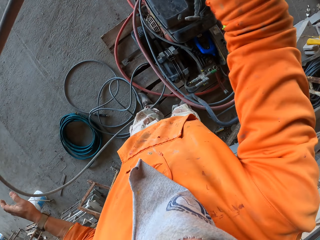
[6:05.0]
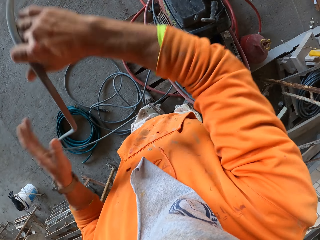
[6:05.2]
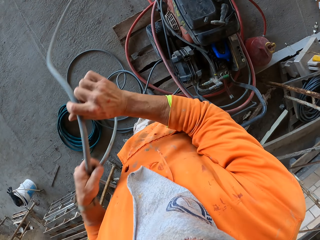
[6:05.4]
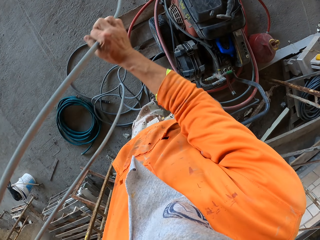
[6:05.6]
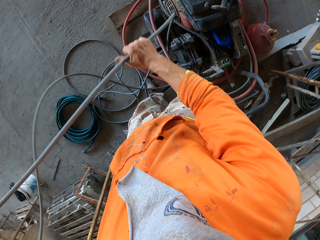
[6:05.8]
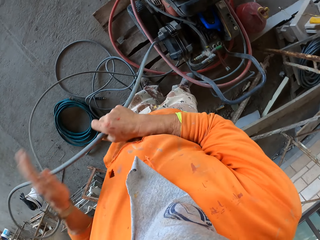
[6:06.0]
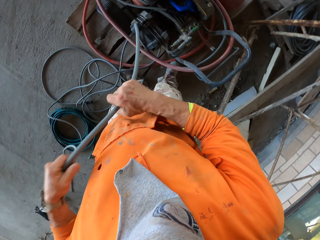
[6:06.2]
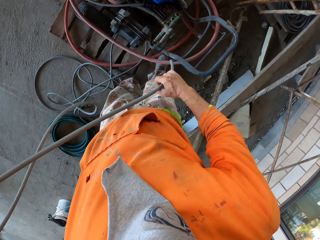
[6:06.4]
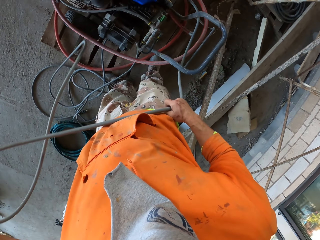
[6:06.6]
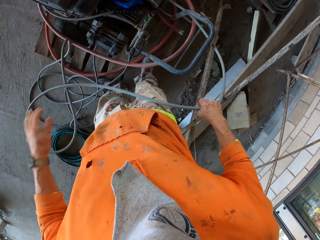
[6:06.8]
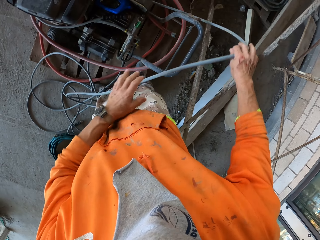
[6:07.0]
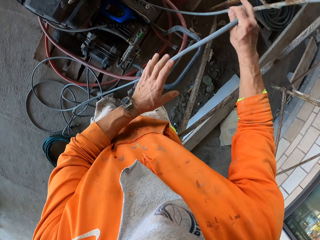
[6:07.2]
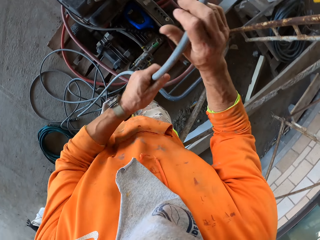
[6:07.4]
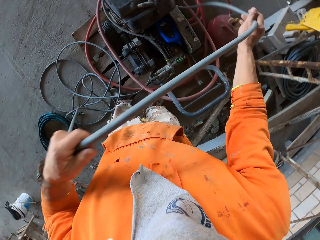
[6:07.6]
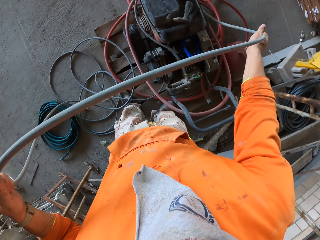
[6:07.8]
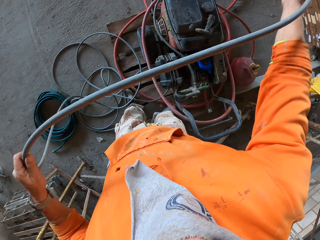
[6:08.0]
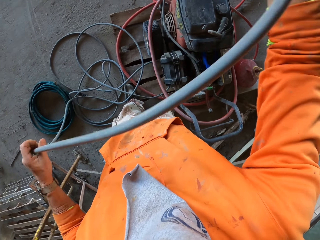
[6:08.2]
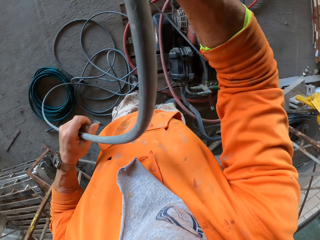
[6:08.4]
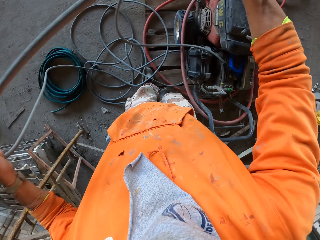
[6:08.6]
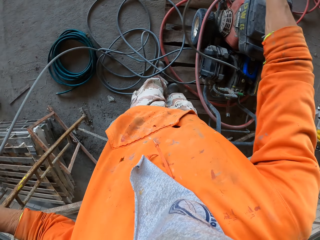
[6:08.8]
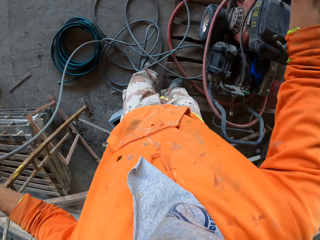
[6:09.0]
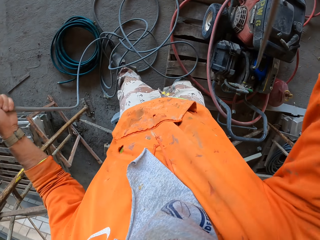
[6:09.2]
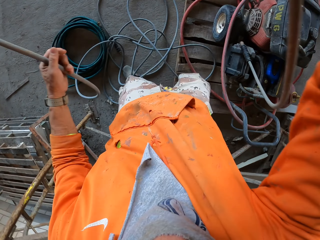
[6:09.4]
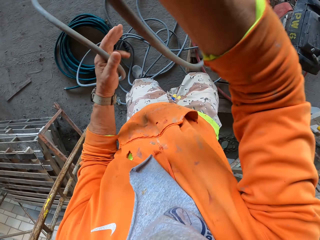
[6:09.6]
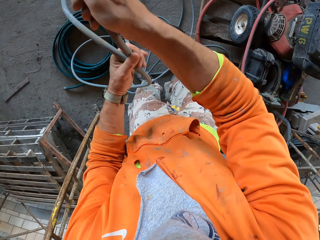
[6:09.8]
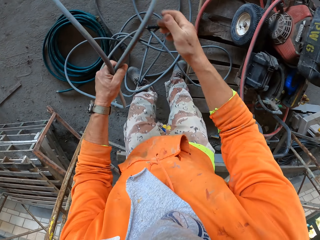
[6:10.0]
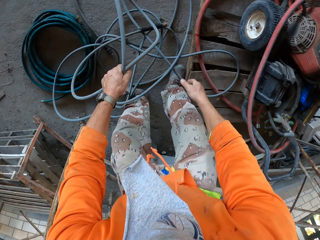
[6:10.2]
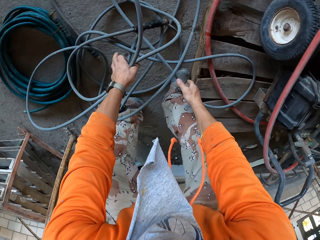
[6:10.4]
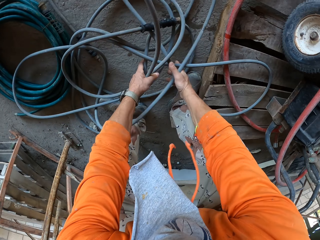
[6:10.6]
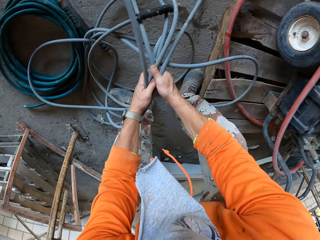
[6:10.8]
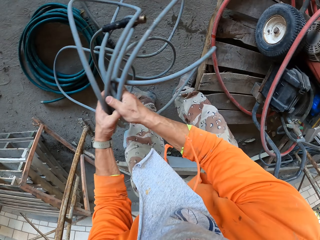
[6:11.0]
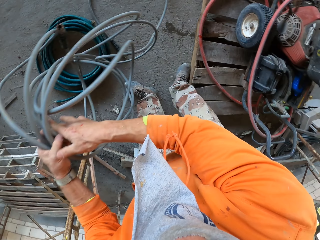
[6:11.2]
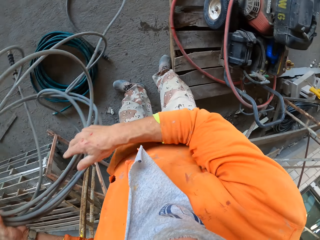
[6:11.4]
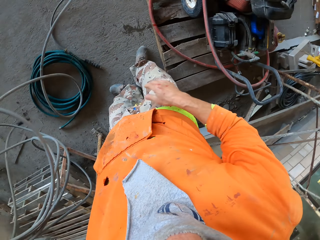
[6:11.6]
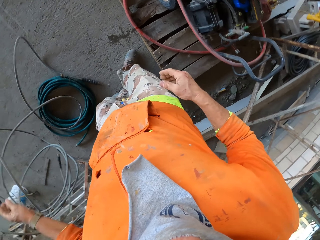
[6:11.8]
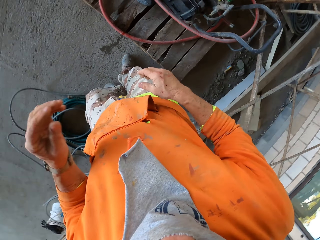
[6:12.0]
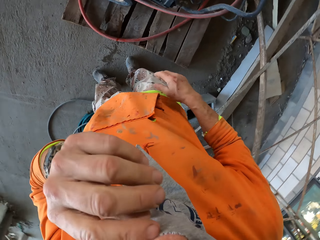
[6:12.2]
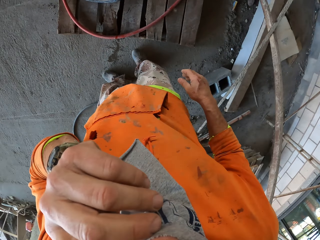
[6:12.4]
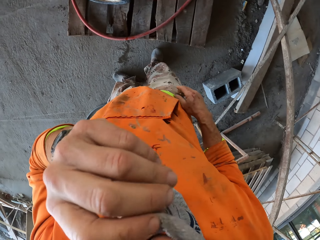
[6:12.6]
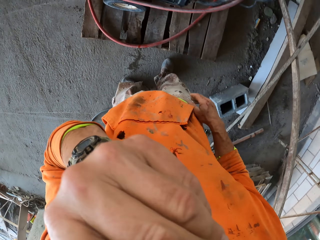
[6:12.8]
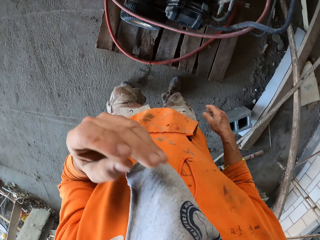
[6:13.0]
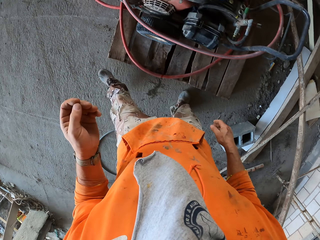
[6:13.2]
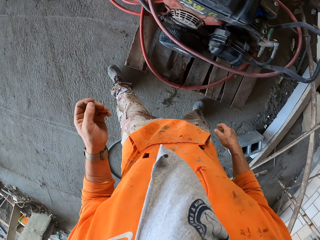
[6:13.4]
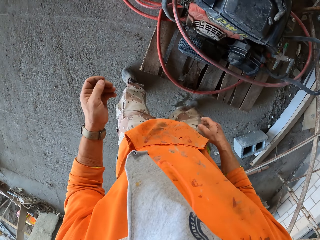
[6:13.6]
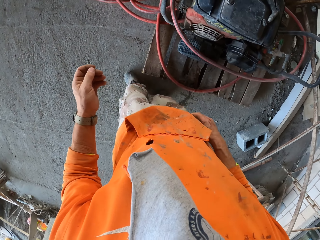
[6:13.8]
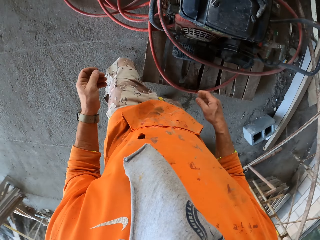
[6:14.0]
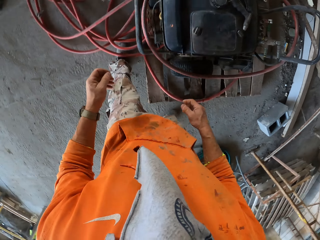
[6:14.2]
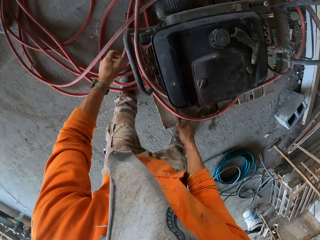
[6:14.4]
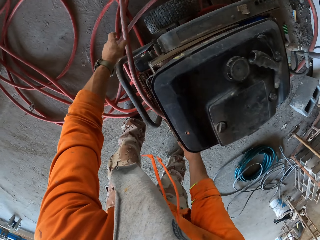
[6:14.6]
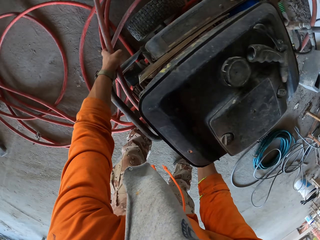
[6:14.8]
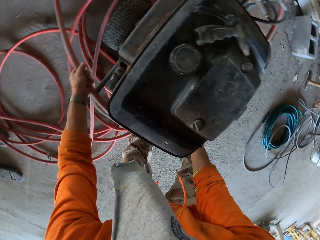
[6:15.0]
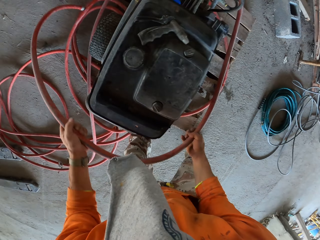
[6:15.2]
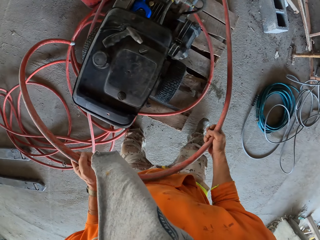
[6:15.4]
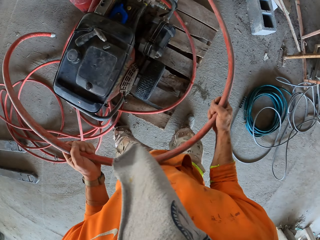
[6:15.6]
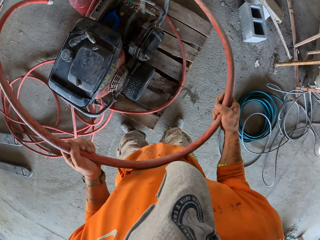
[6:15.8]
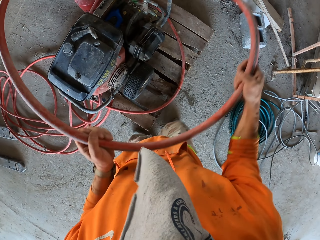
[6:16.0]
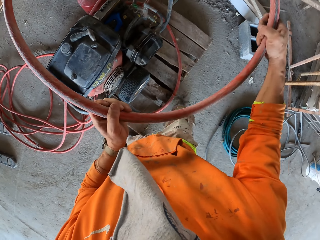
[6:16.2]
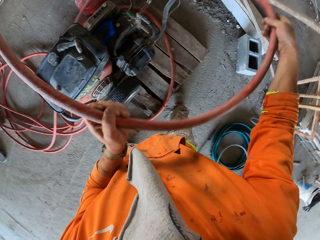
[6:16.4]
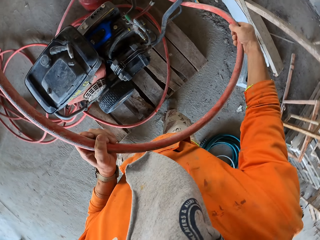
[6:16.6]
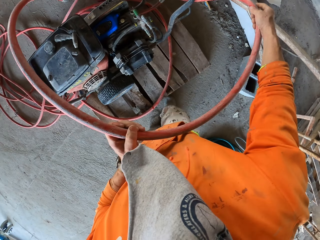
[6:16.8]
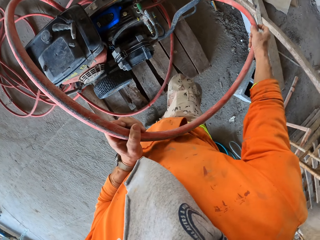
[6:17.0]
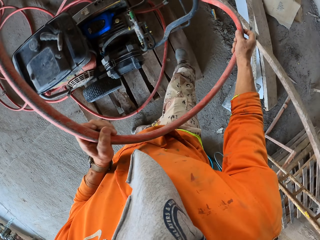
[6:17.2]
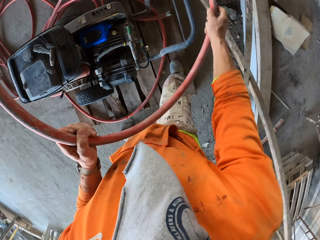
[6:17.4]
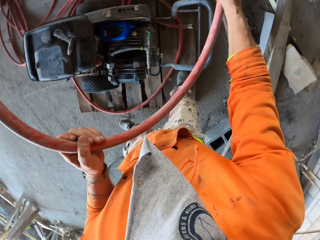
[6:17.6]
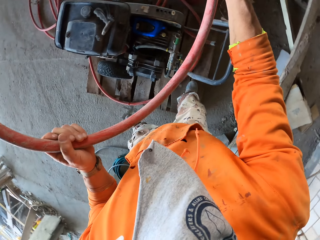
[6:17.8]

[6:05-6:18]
The camera wearer takes the pipe. They put the needle vibrator down. They throw the pipe down. They adjust the mask. They touch the nose. They straighten another pipe from the grass cutter machine. They pick a pex pipe.

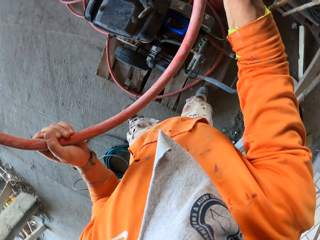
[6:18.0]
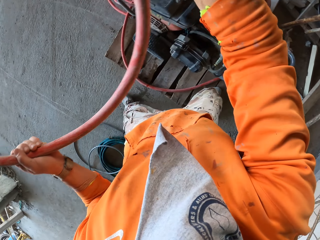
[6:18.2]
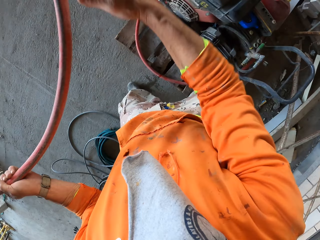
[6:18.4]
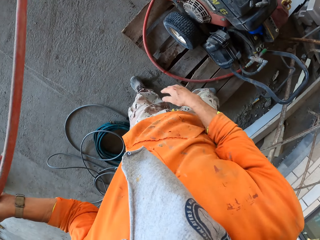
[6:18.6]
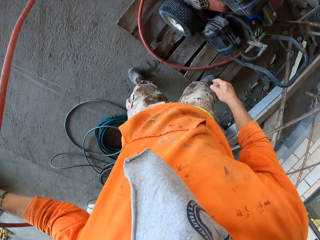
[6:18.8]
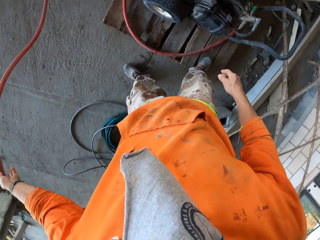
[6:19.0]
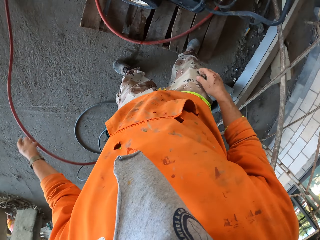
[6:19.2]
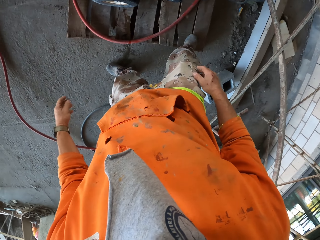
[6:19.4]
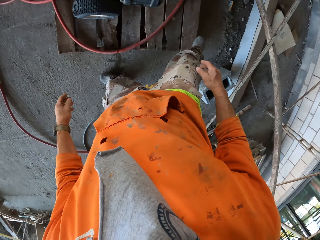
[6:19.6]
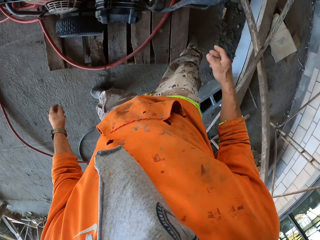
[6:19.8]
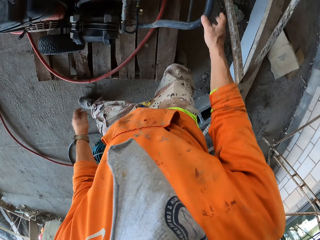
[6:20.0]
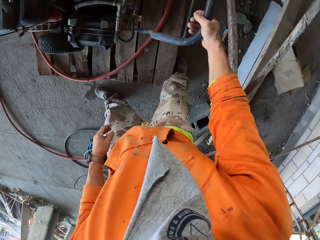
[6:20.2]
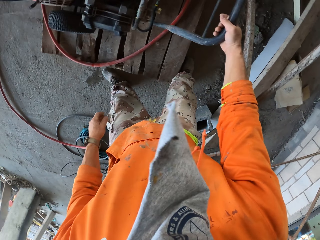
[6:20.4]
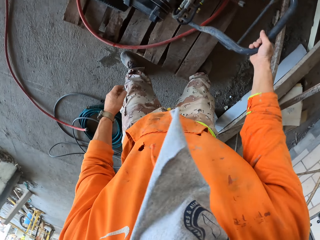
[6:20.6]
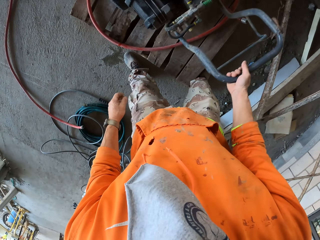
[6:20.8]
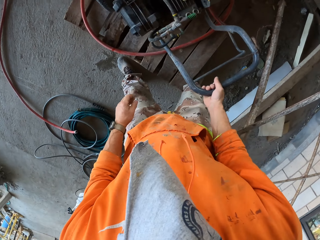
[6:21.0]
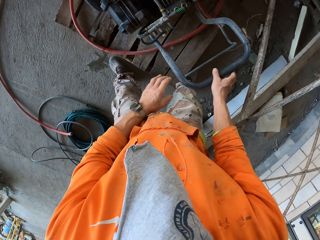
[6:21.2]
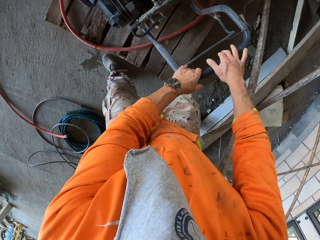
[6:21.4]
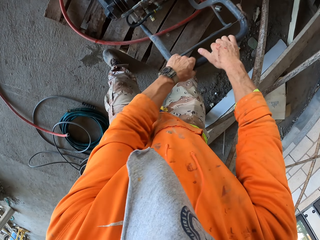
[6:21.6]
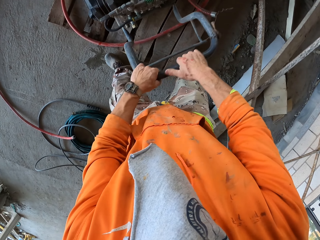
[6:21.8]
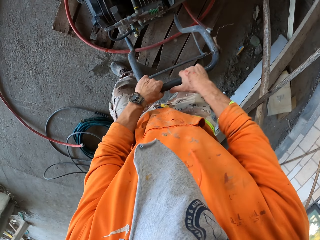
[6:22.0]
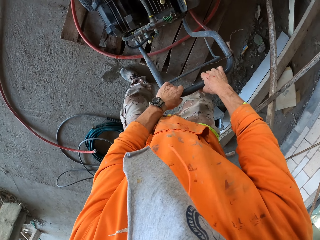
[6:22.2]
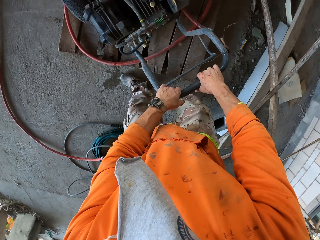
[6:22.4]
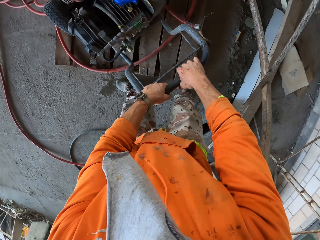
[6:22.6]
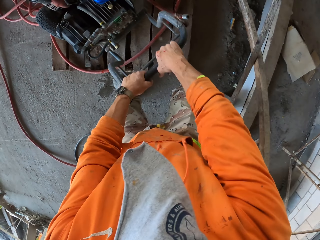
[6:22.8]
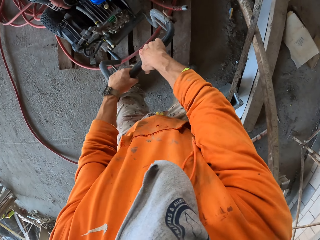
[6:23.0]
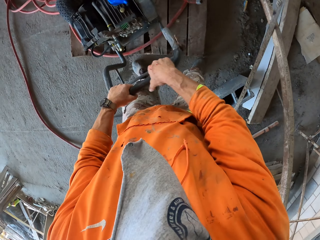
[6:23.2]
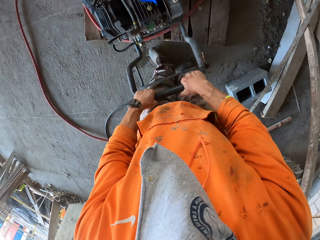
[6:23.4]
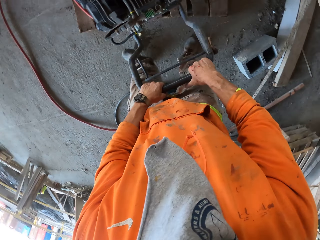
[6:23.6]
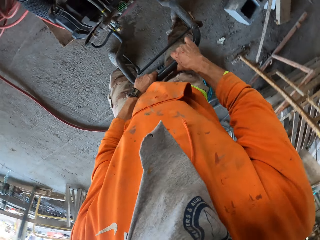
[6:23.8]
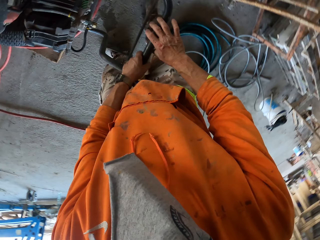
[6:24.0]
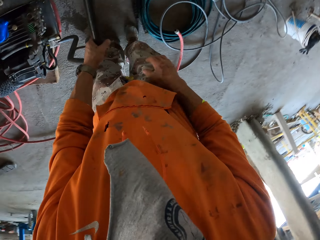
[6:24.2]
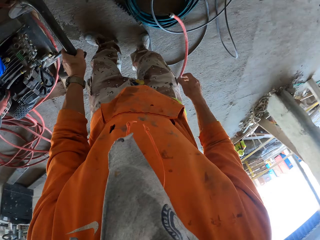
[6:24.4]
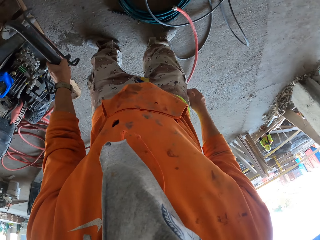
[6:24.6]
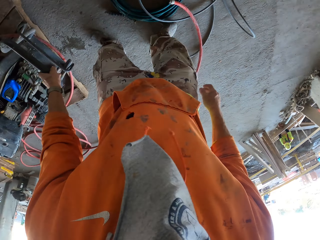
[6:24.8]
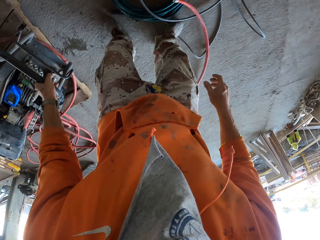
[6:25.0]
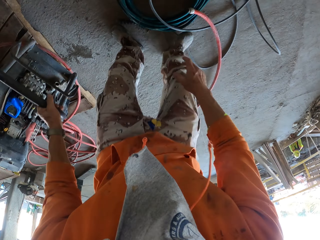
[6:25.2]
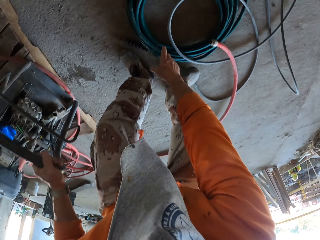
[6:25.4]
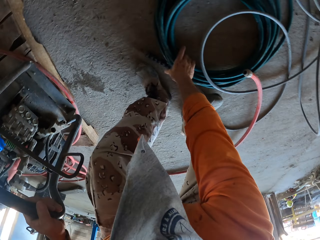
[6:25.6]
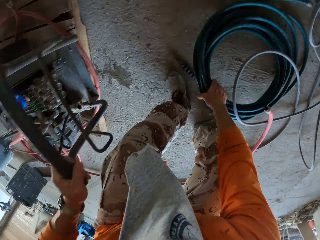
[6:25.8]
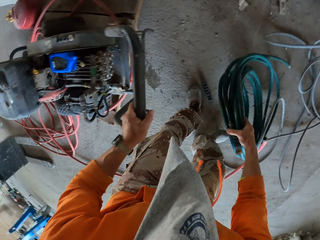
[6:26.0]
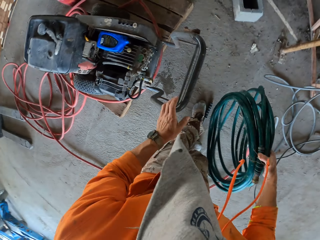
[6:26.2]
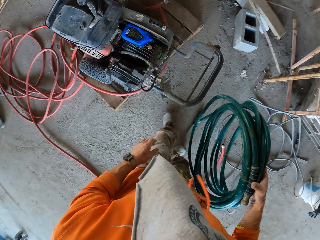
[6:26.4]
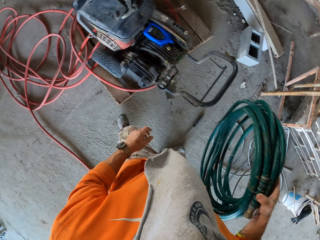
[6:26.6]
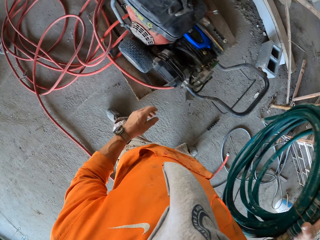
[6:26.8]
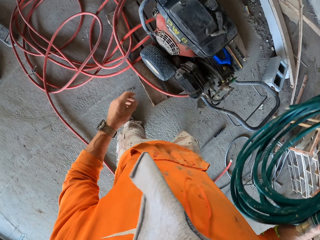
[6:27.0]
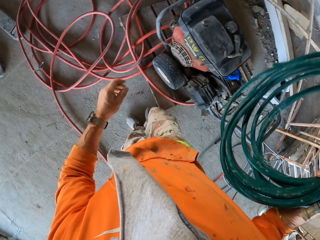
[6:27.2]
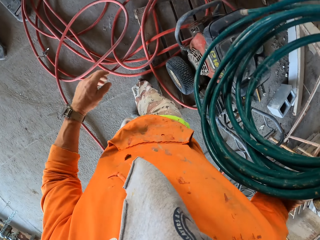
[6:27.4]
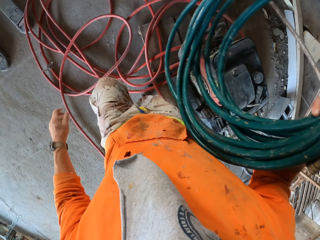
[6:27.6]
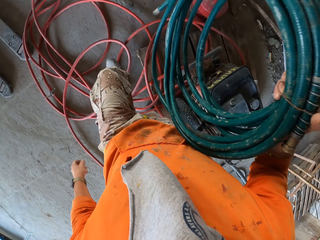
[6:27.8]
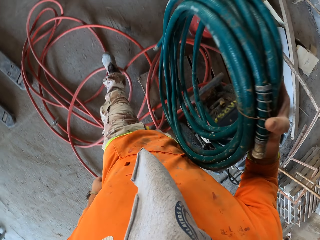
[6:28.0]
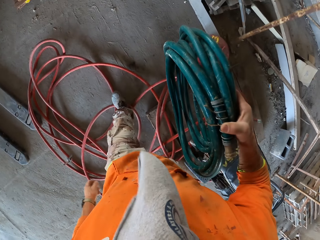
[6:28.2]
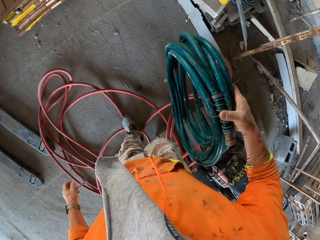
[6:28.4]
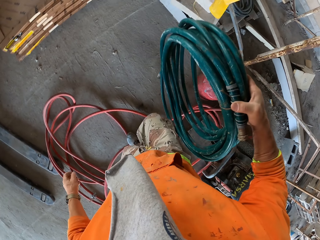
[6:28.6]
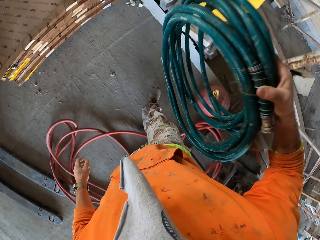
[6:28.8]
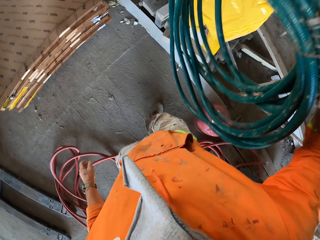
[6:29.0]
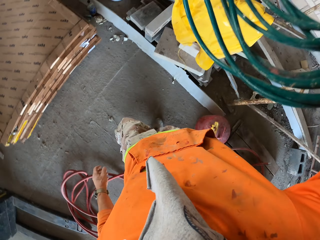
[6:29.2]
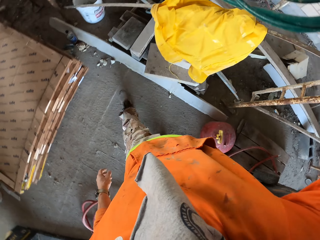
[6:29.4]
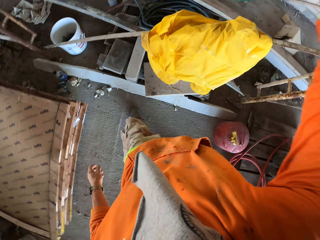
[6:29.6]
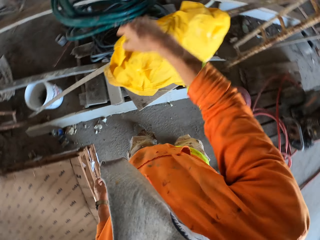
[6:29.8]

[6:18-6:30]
The camera wearer throws part of the pex pipe down. They pull a concrete vibrator. They hold the grass cutter machine handle. They push the grass cutter machine. They remove one hand from the grass cutter machine handle. They take a pex pipe on the floor. They drop the concrete vibrator. They remove the other hand from the grass cutter machine handle. They walk around. They carry the pex pipe.
